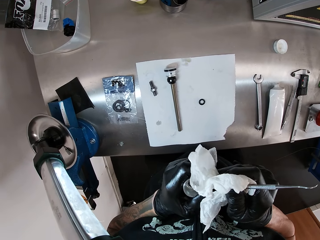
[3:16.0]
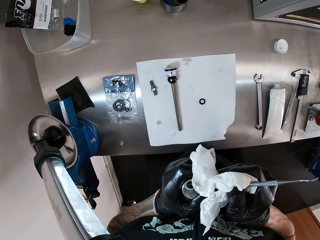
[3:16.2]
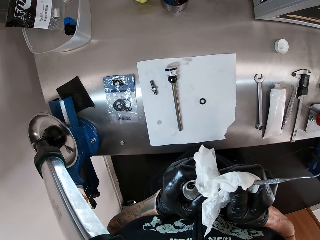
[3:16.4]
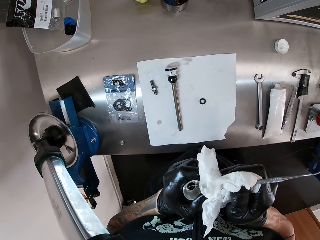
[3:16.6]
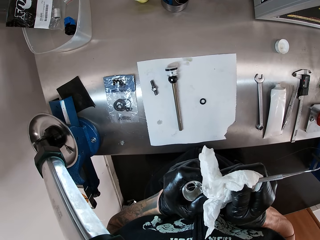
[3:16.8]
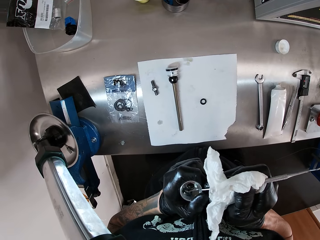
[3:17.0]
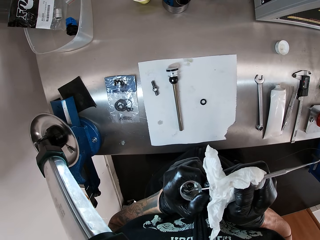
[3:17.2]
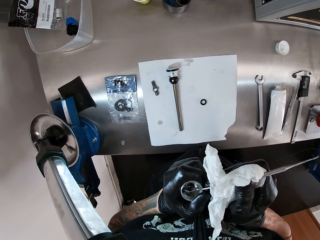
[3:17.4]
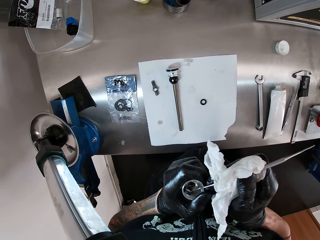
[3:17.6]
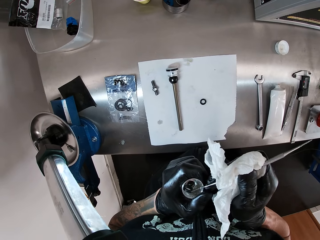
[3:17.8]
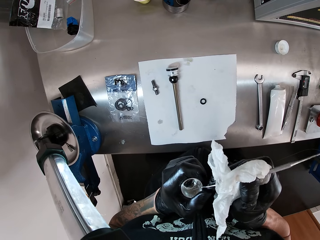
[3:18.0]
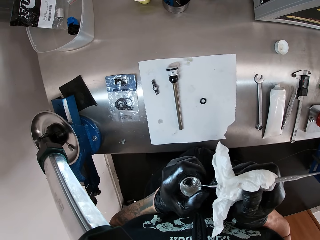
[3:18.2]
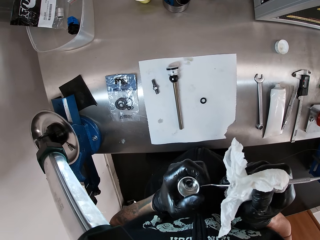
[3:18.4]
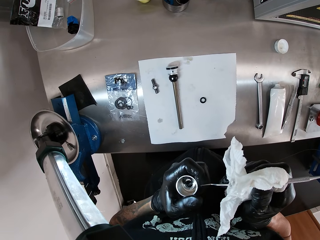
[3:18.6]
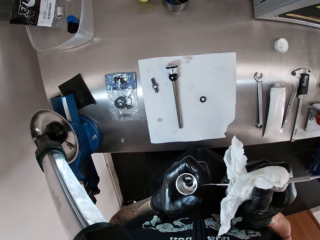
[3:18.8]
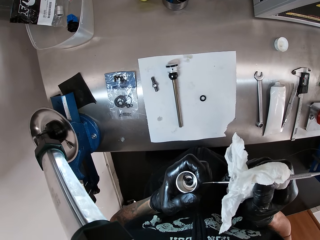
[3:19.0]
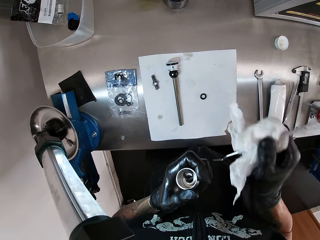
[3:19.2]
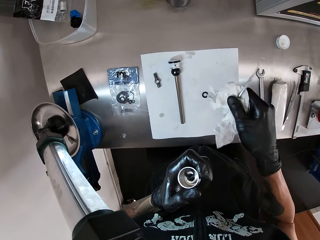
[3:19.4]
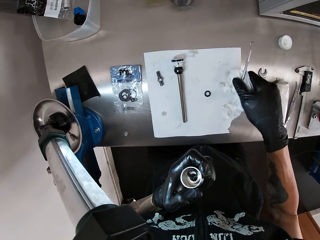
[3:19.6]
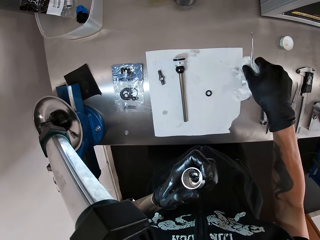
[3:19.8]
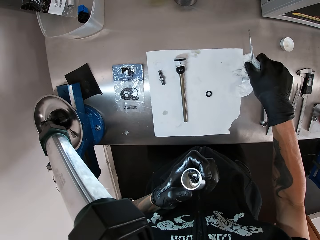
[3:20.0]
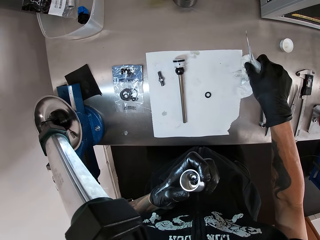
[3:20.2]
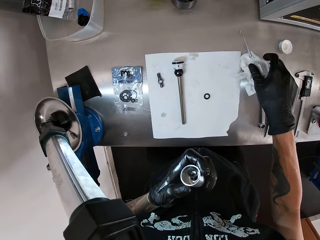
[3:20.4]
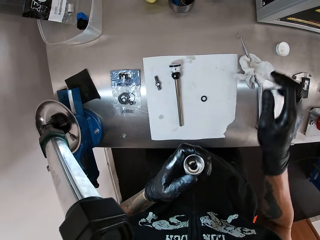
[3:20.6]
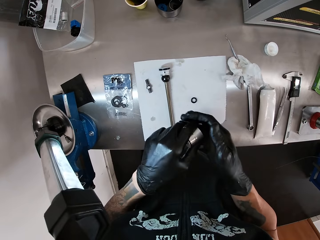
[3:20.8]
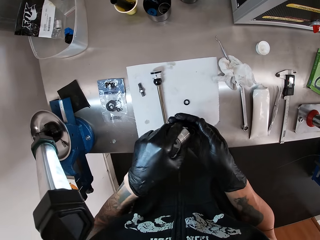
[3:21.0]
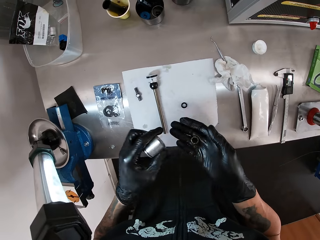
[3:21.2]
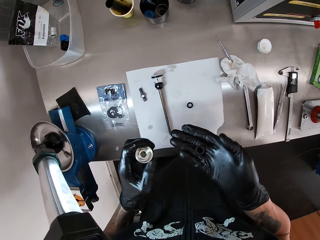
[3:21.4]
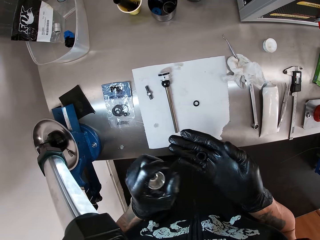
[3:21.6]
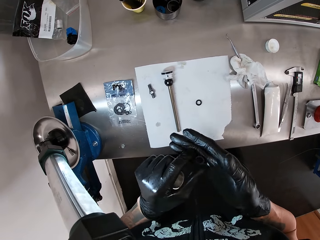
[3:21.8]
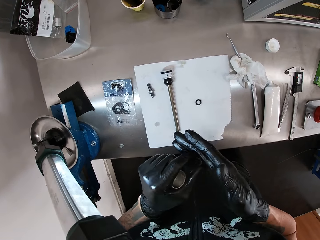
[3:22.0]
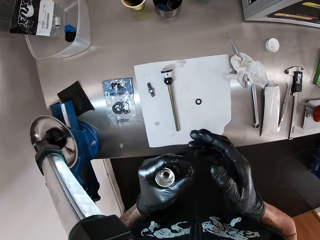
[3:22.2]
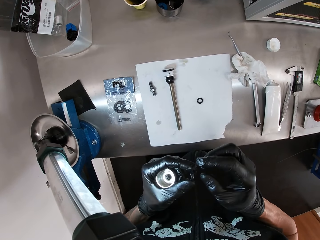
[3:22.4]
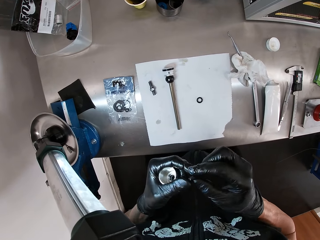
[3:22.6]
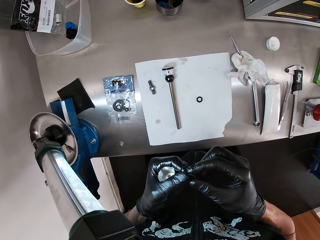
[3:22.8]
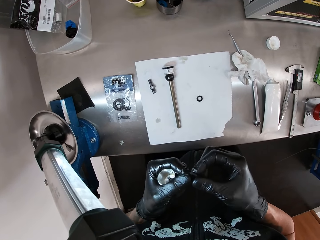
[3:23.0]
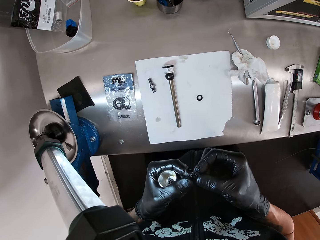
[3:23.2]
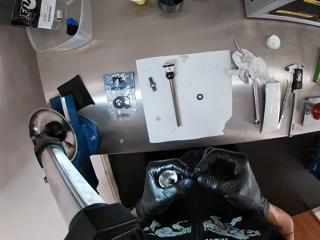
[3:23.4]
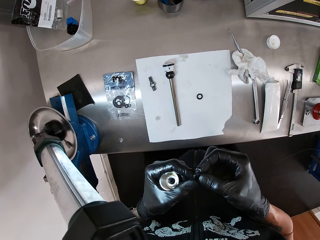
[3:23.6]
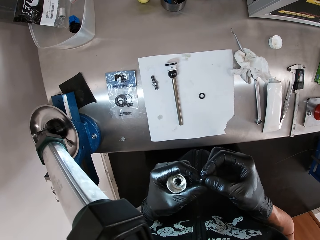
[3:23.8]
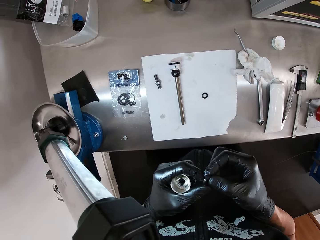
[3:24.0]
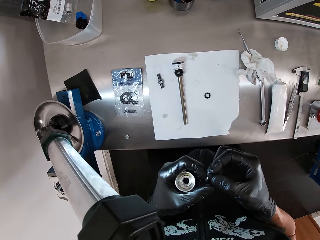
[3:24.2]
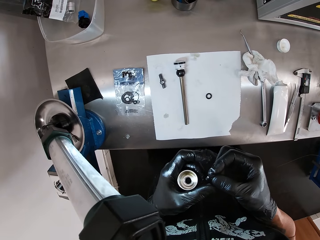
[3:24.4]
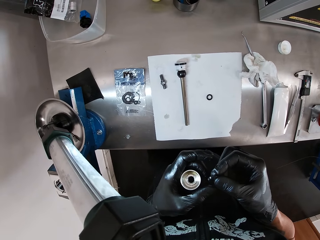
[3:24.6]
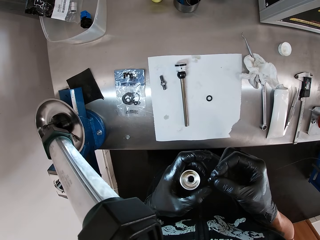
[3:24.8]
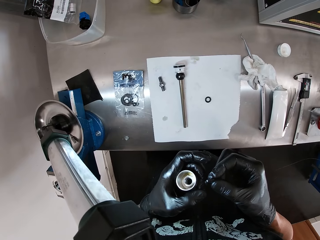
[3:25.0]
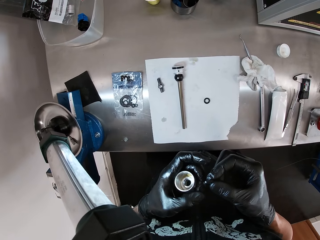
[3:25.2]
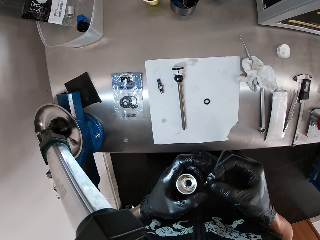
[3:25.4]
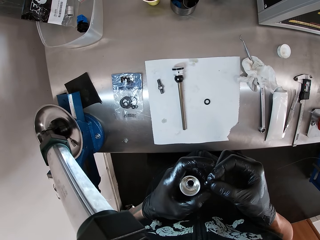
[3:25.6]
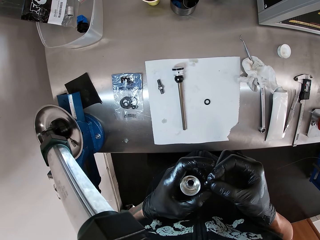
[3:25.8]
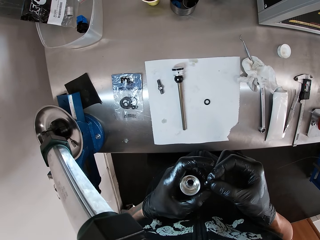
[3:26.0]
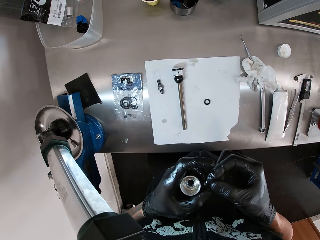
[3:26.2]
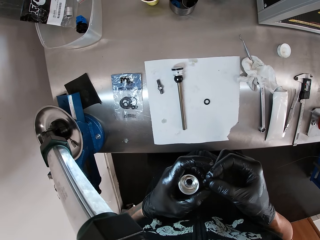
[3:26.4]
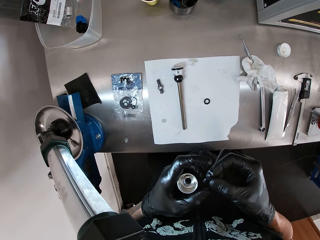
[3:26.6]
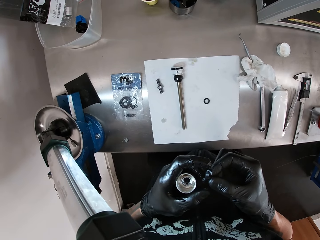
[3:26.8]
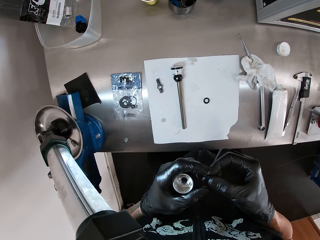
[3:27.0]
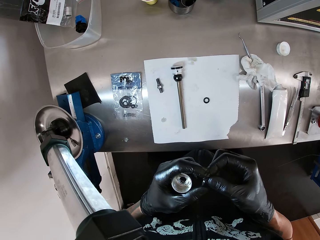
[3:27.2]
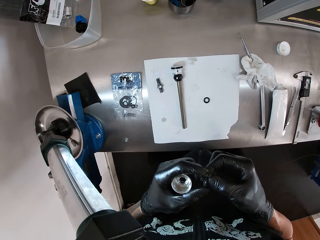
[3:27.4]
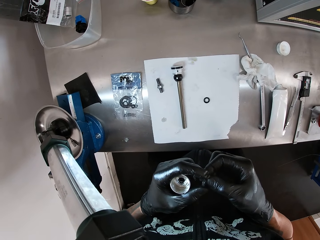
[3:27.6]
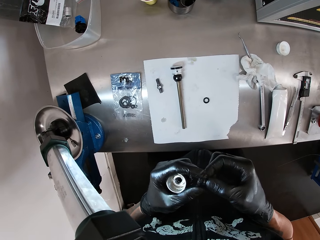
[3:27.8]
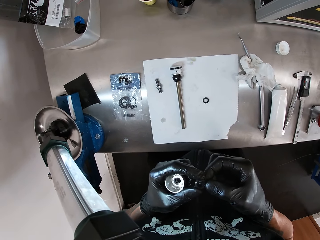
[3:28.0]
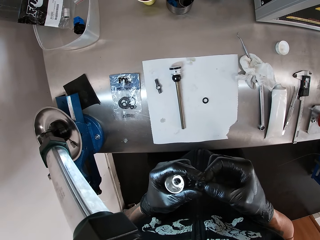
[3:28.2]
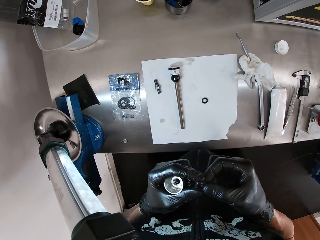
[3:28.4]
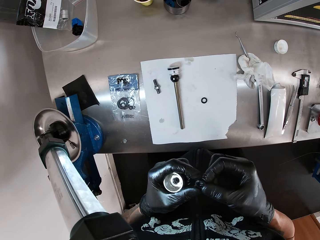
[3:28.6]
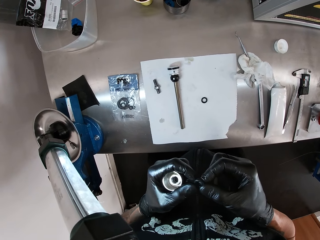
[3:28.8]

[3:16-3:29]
The camera wearer drops the scriber wrapped with tissue paper on the work table with his right hand. He removes the O-ring inside the small cylinder with both hands. He examines the O-ring with both hands. He touches something.

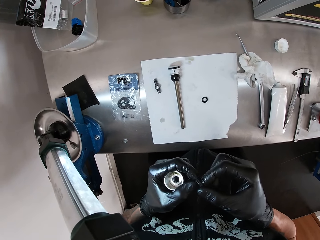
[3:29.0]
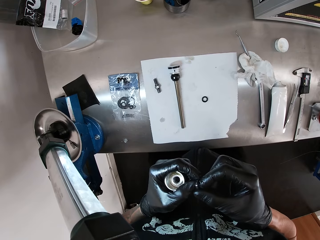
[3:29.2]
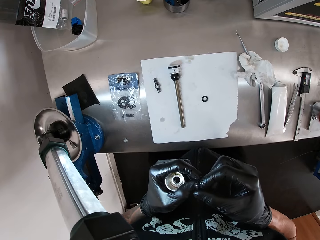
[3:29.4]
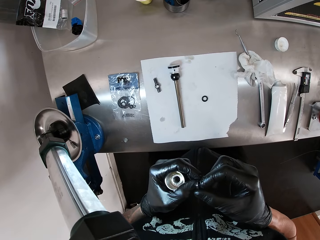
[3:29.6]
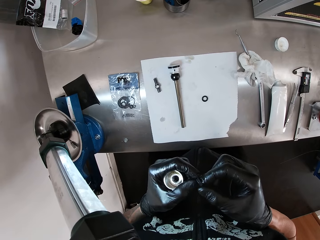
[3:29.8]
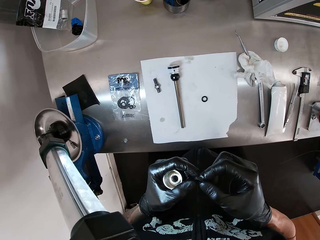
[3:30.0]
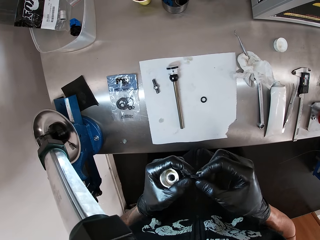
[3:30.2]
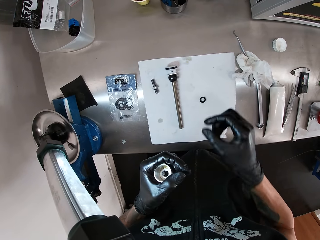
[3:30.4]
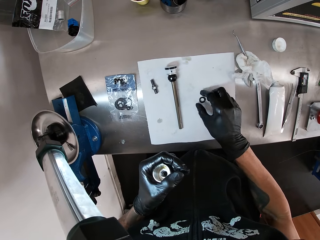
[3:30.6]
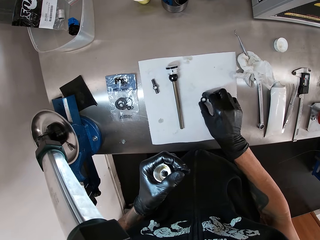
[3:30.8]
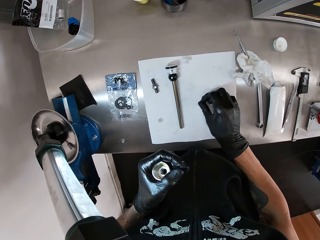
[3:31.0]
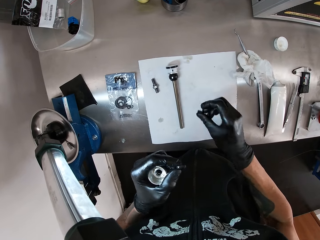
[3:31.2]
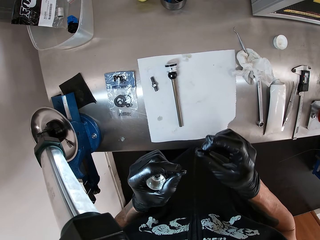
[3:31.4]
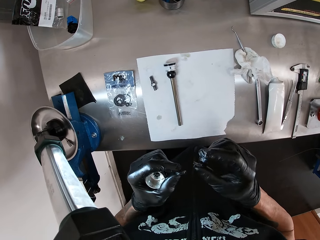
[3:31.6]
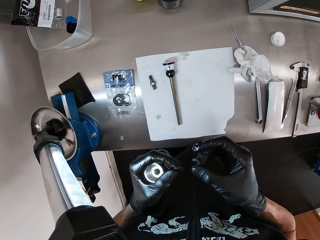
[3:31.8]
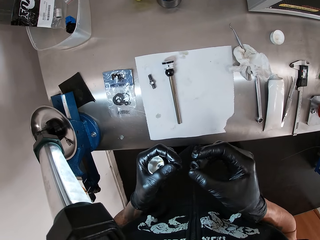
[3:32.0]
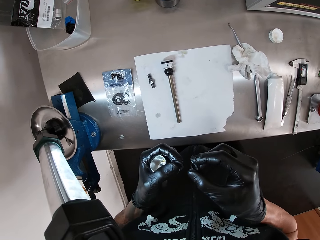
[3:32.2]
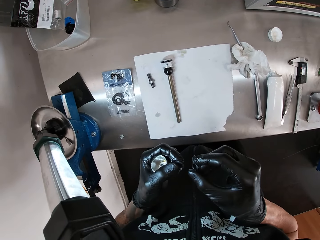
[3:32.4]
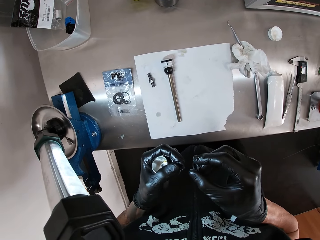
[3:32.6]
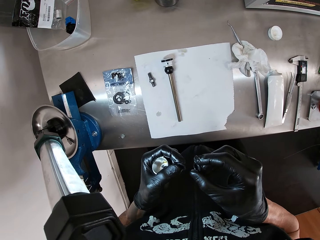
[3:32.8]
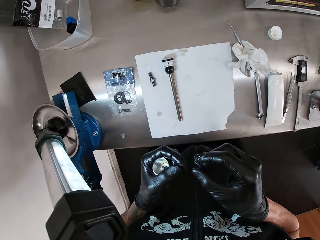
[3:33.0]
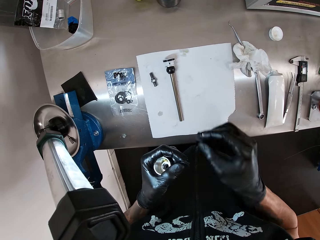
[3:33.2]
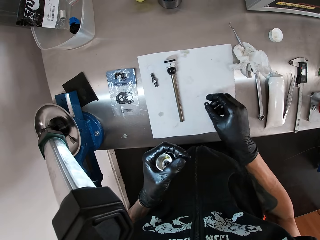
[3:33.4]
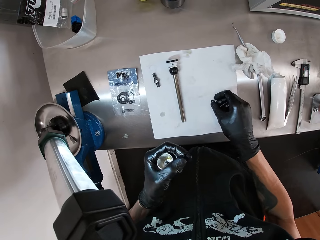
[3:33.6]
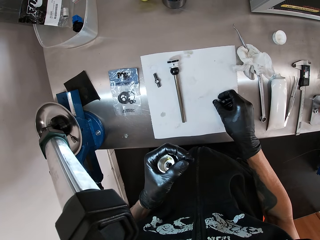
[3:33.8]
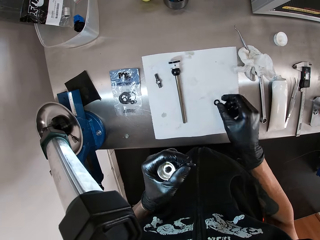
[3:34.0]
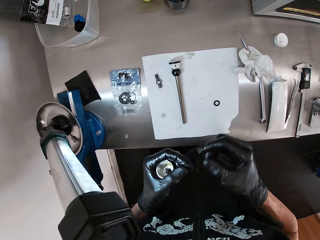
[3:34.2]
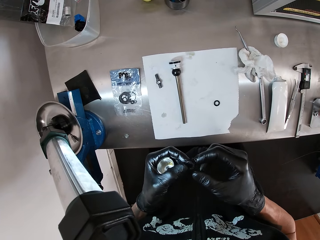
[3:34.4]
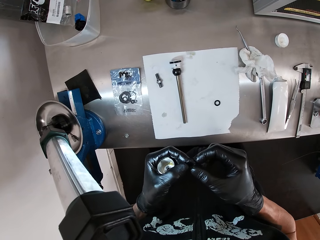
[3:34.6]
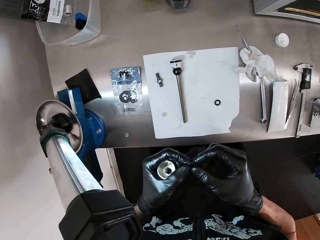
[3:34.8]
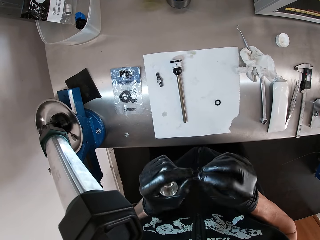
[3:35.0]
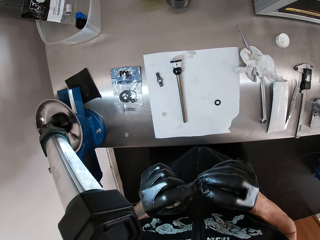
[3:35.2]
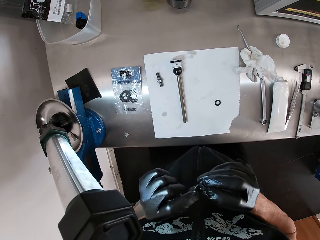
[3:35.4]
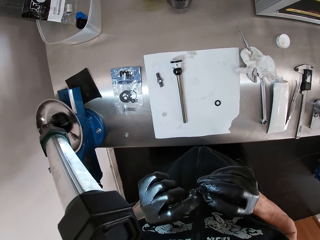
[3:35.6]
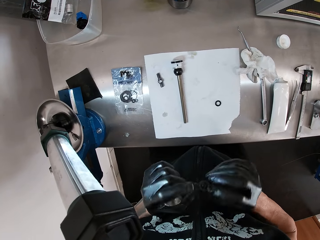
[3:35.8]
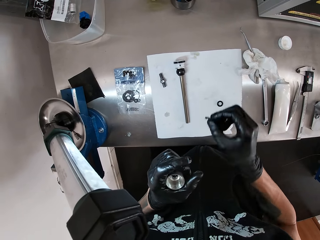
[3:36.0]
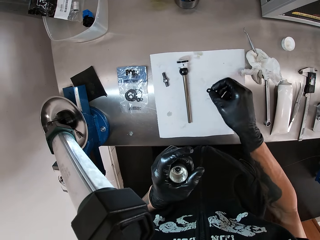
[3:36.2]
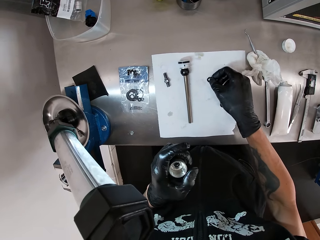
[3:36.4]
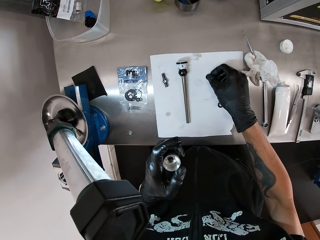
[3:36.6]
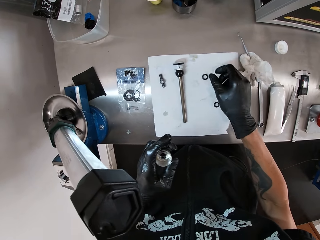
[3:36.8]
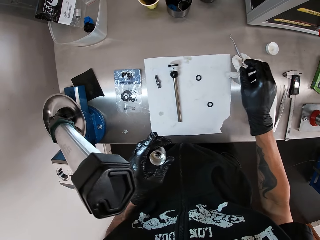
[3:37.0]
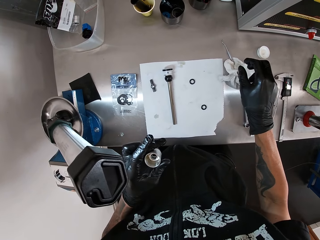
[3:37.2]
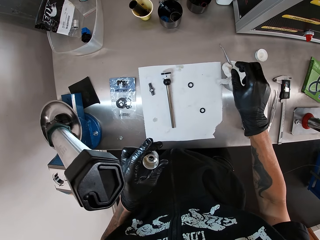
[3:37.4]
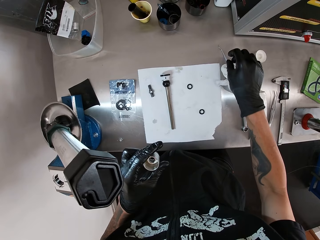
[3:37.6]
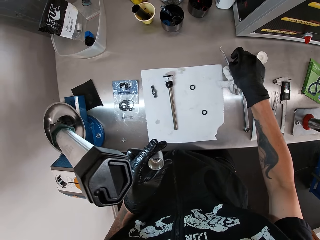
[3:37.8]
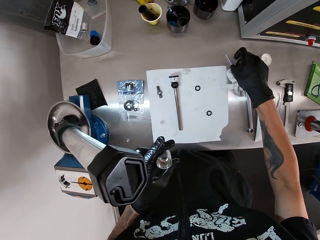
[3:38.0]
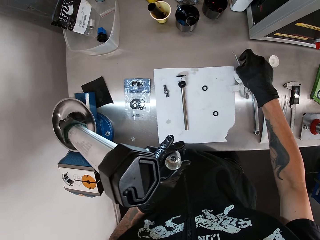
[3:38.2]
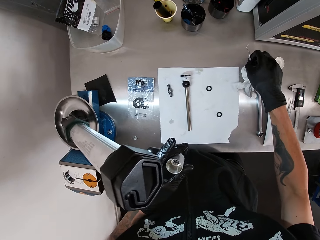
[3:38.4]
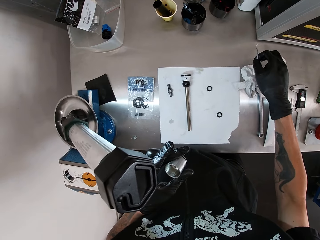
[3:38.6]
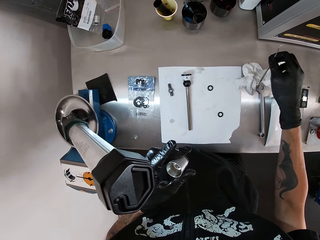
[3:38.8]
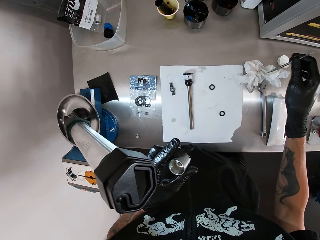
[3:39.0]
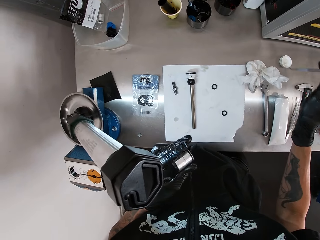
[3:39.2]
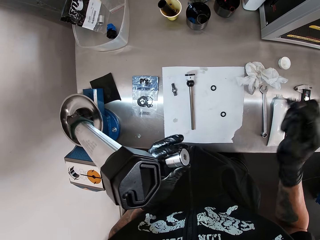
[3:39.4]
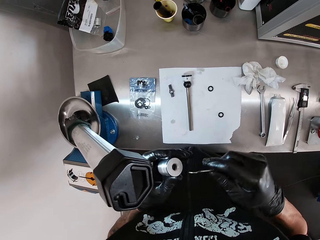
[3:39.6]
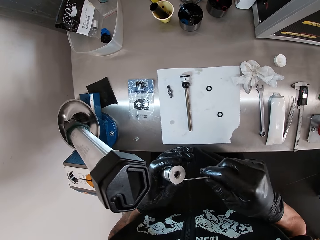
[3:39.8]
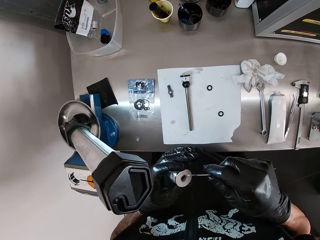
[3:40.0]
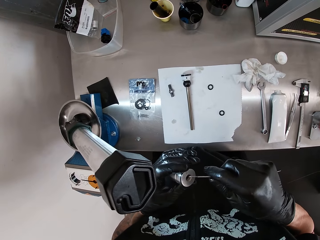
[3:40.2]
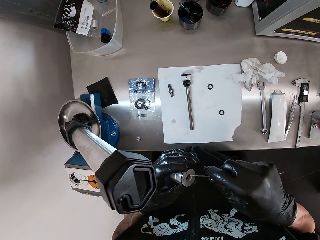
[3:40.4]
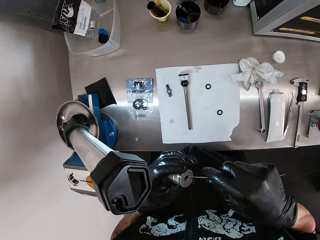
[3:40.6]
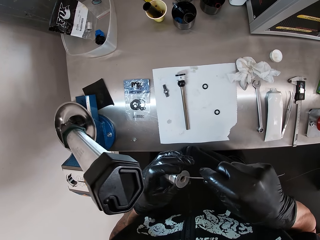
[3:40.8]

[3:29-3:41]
The camera wearer picks an O-ring from the work table with his right hand. He drops the O-ring on the table with his right hand. He passes the O-ring from his left hand to his right hand. He drops the O-ring on the table with his right hand. He picks the scriber from the work table with his right hand. He touches something. He removes an O-ring from the small cylinder with the scriber in his right hand.
